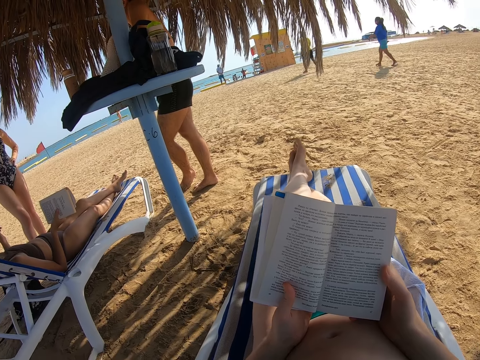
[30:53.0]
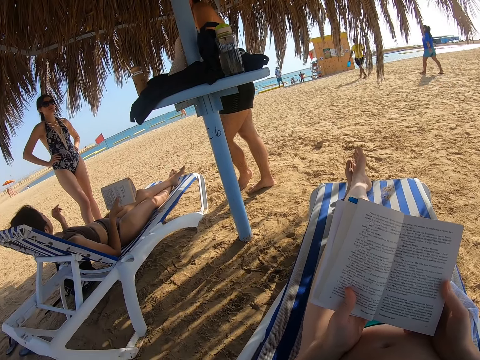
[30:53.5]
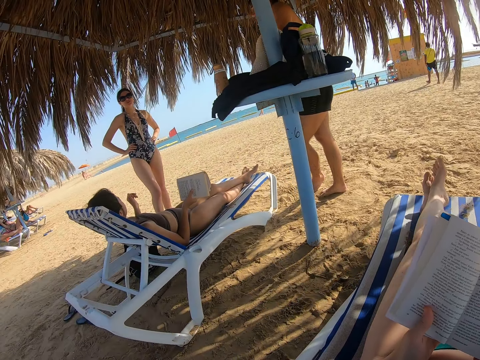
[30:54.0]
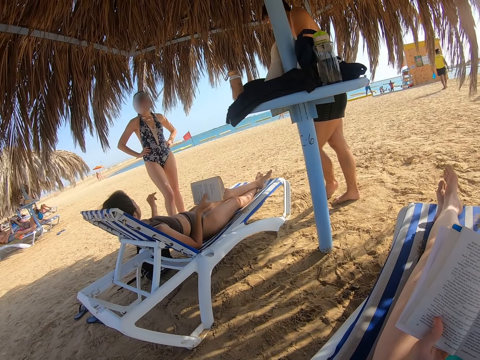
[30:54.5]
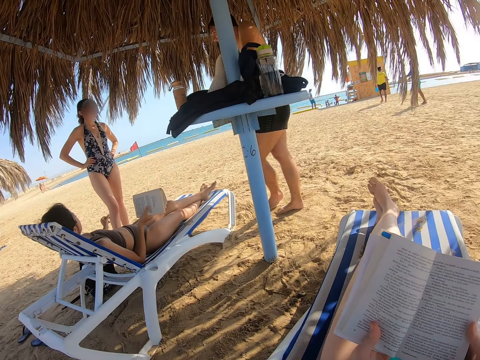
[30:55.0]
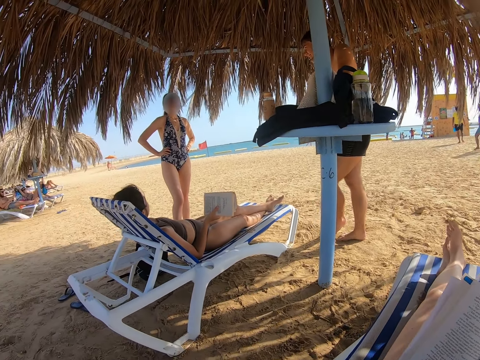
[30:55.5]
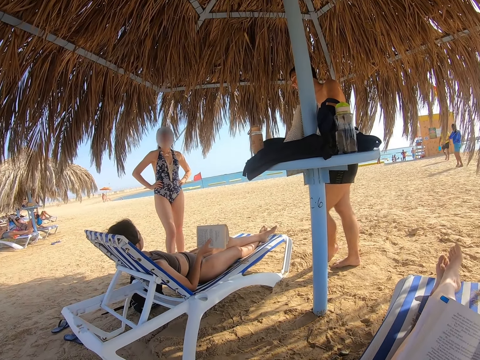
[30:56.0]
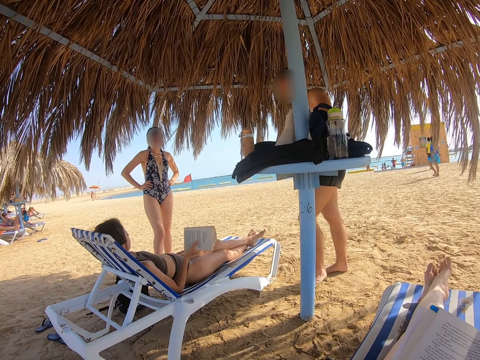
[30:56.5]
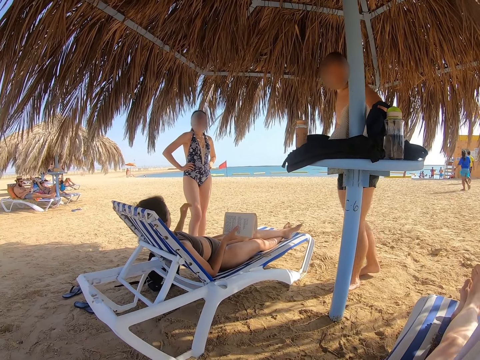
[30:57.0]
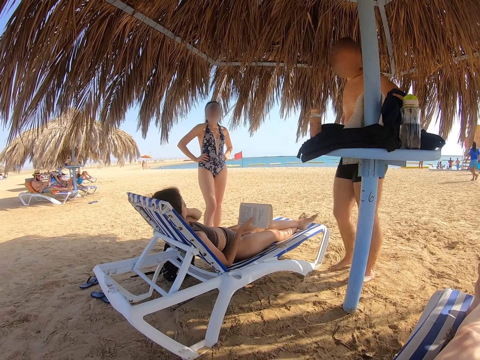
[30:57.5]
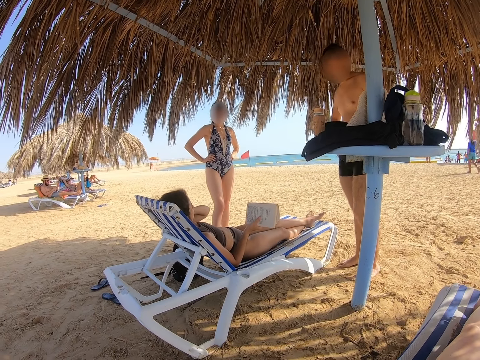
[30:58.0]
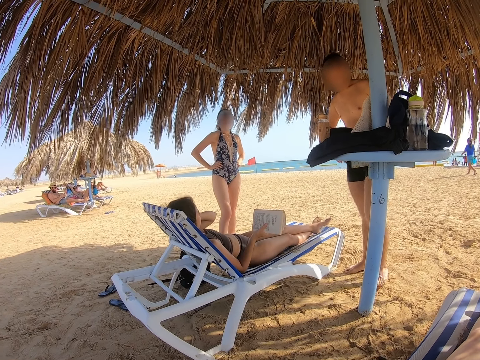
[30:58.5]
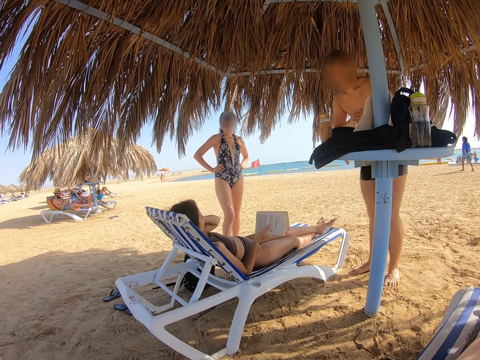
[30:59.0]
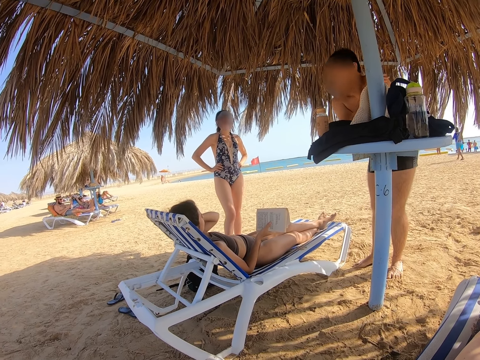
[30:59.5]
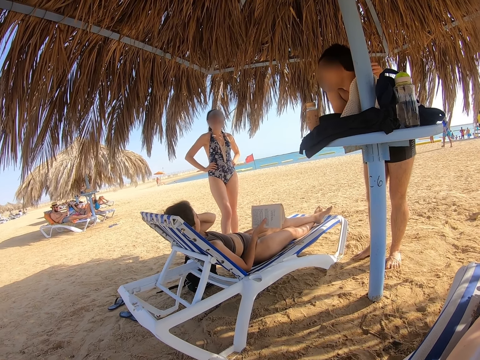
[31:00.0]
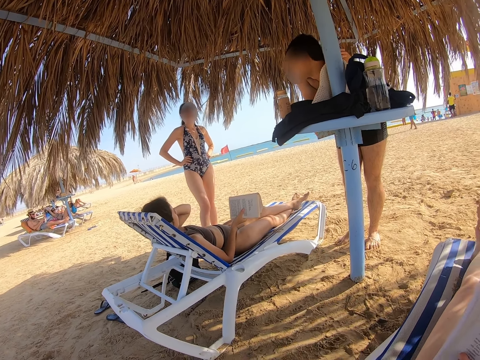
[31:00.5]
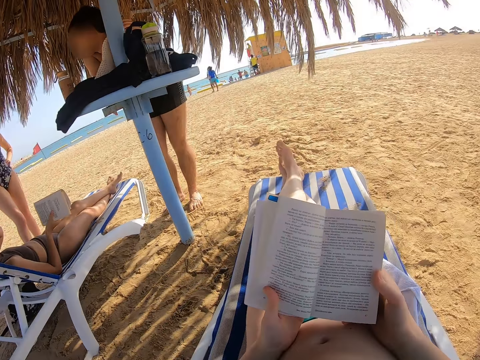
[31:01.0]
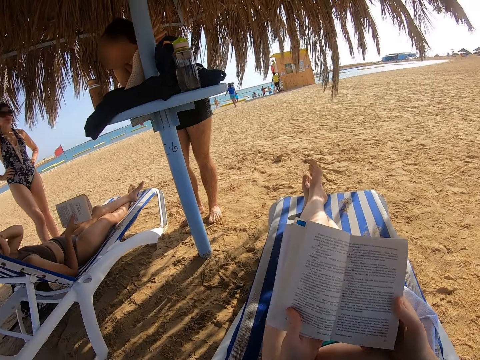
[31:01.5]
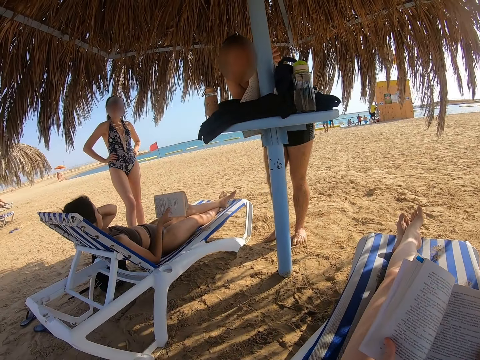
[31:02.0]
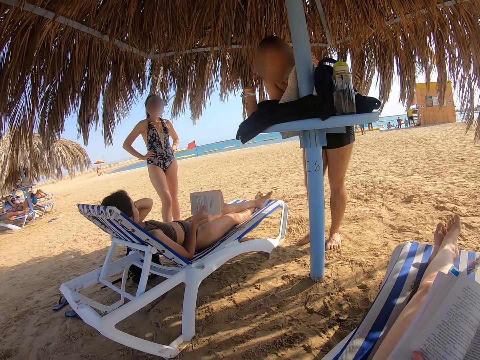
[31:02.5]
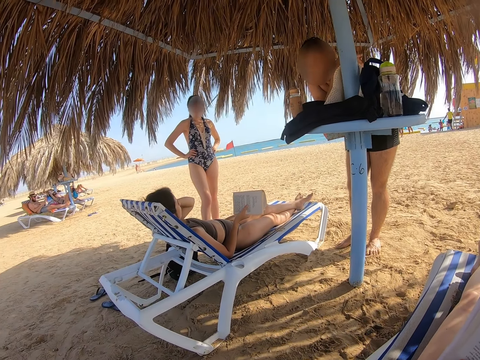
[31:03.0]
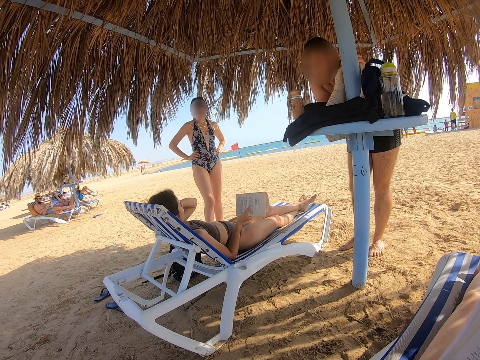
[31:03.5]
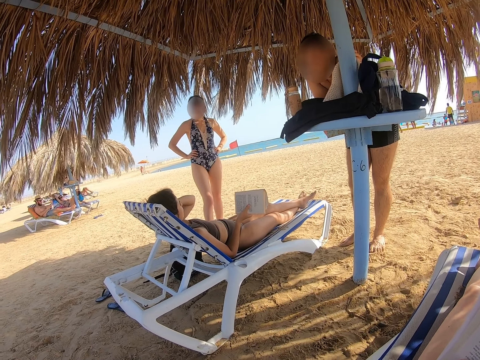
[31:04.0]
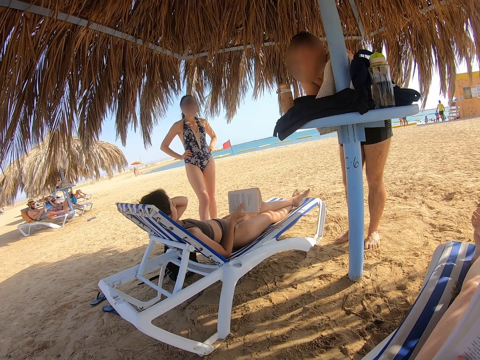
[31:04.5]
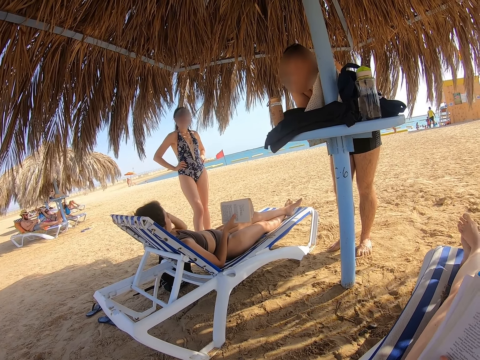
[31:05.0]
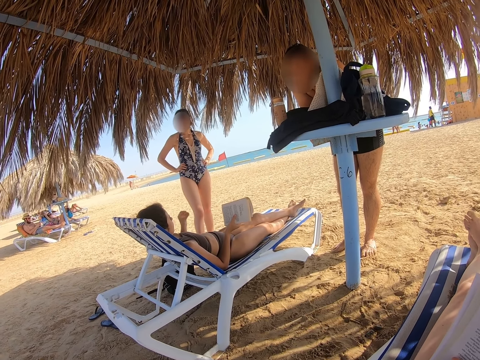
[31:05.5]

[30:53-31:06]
The camera wearer looks around. A lady moves the hand. Another lady scratches the neck. A man moves the legs. The camera wearer looks around. Another lady looks around.

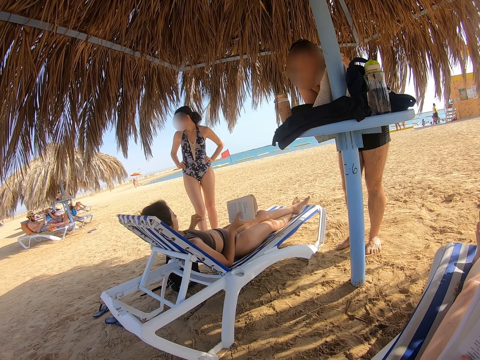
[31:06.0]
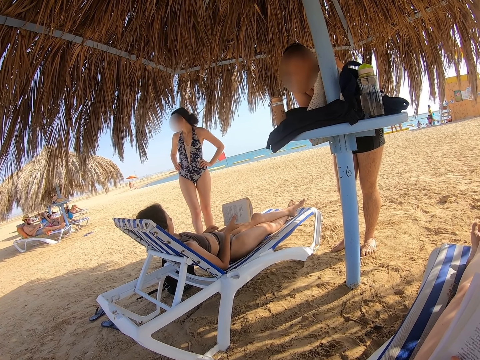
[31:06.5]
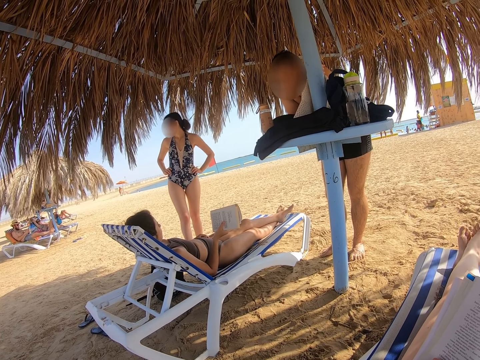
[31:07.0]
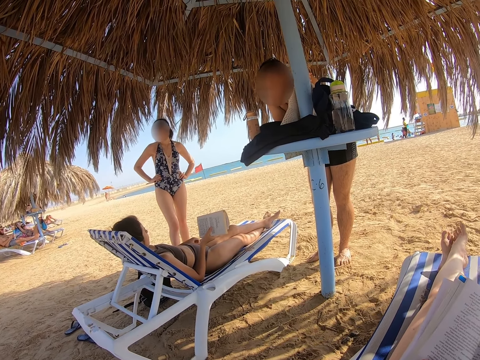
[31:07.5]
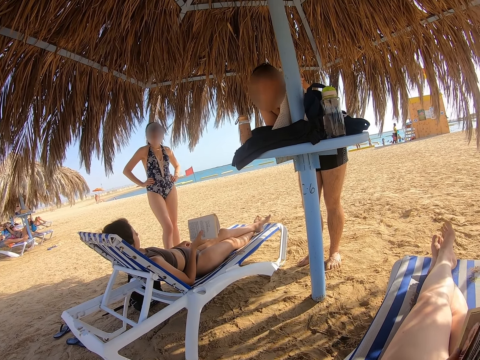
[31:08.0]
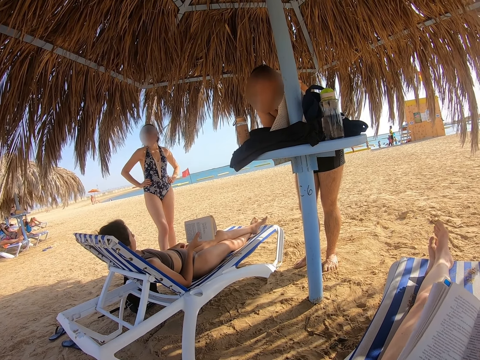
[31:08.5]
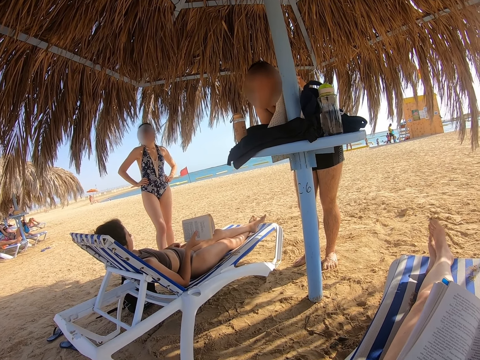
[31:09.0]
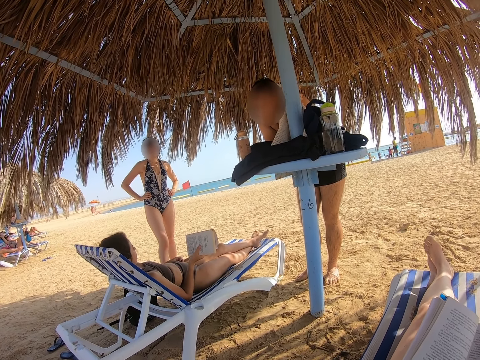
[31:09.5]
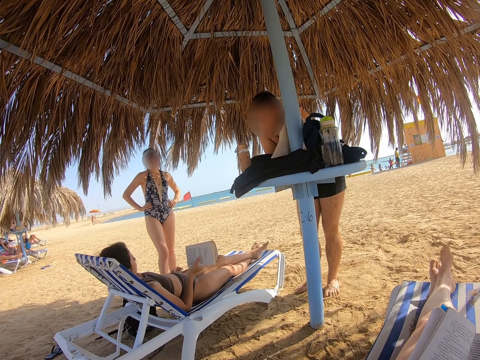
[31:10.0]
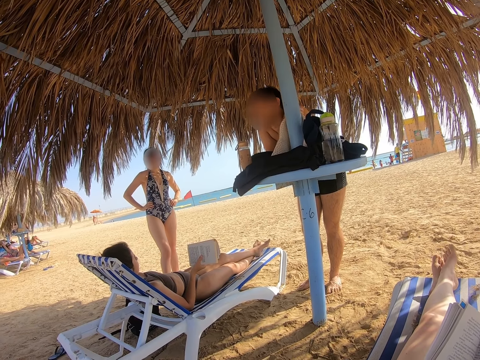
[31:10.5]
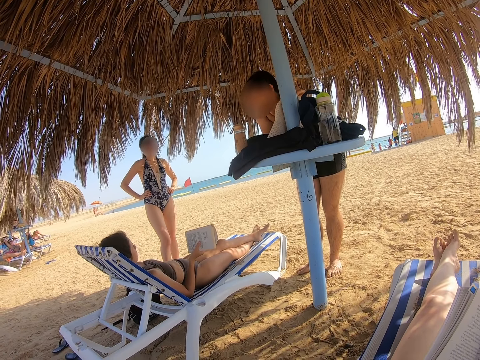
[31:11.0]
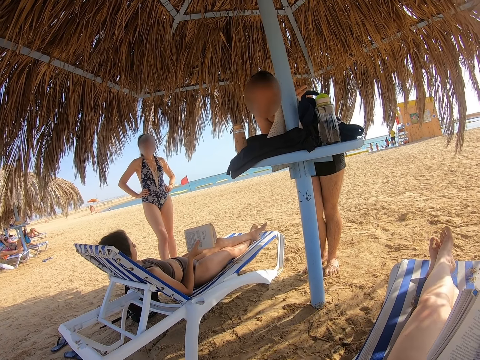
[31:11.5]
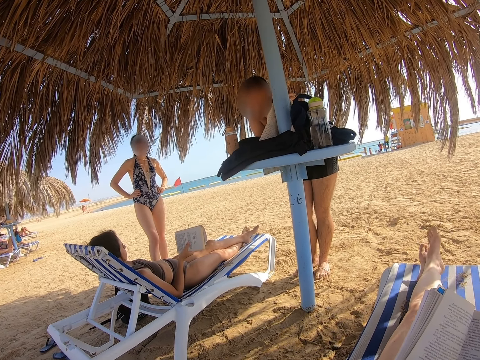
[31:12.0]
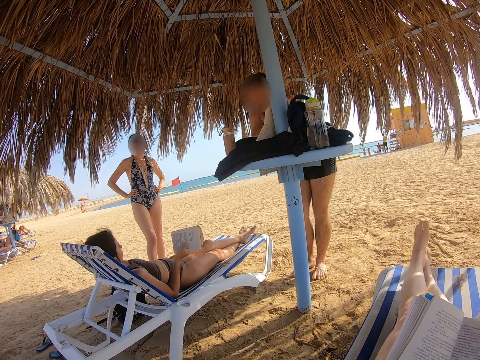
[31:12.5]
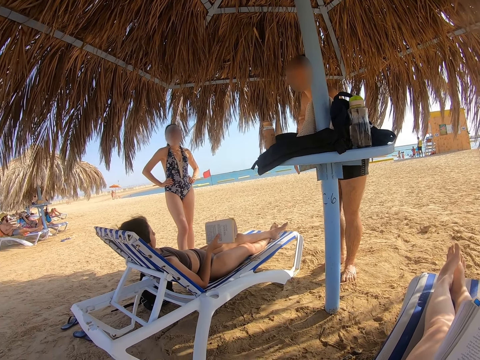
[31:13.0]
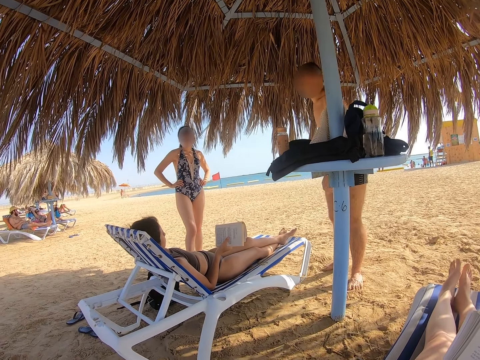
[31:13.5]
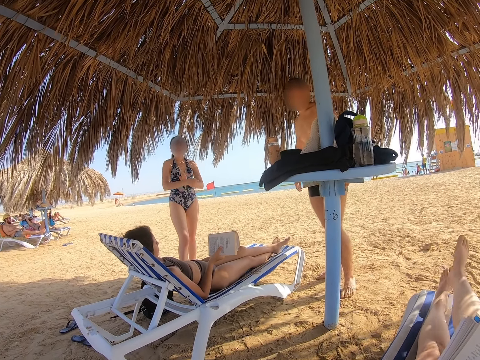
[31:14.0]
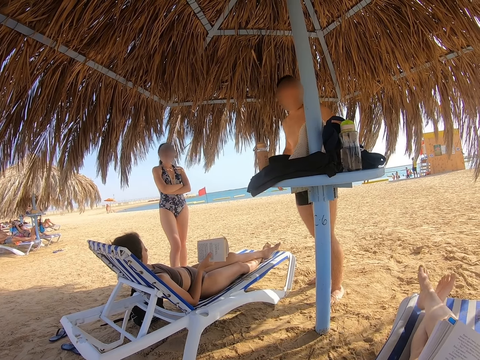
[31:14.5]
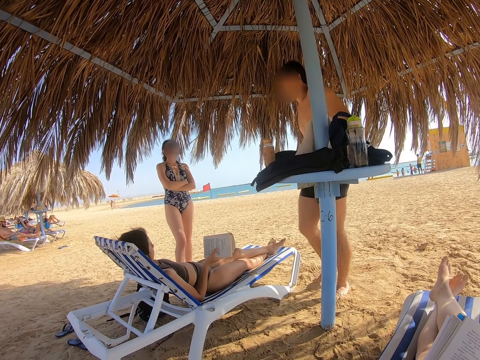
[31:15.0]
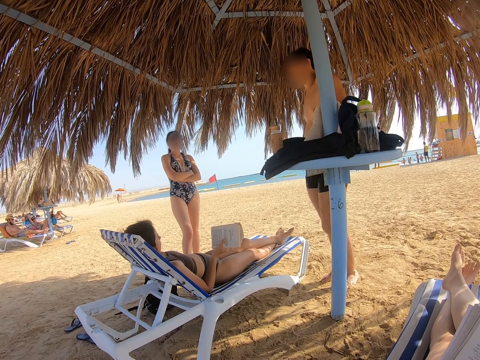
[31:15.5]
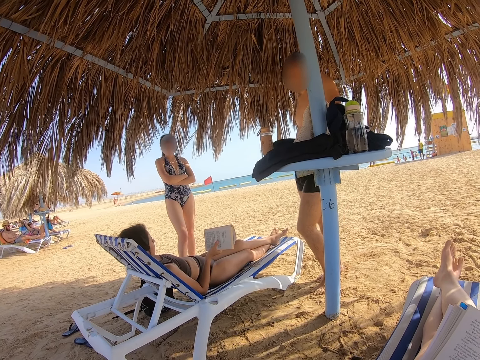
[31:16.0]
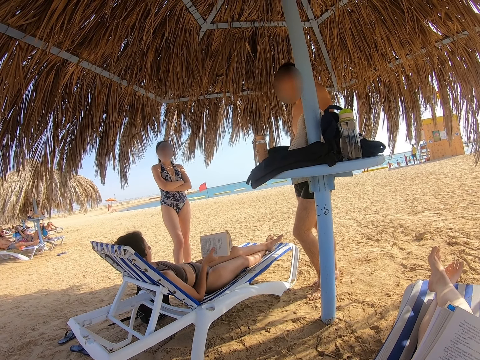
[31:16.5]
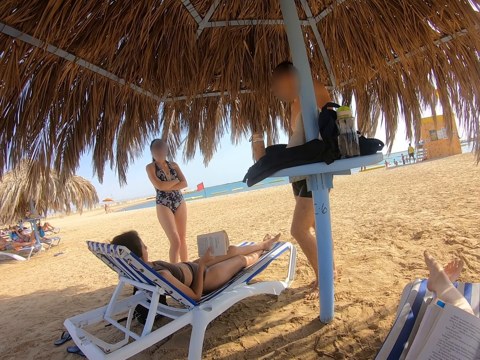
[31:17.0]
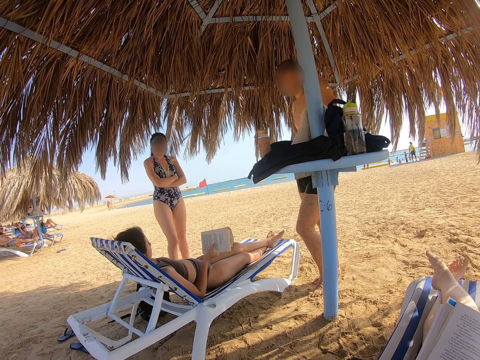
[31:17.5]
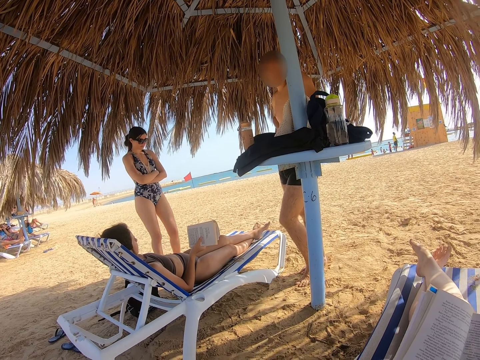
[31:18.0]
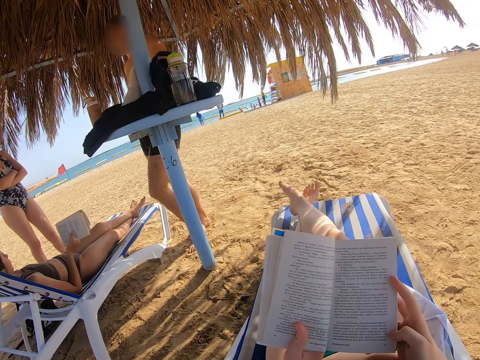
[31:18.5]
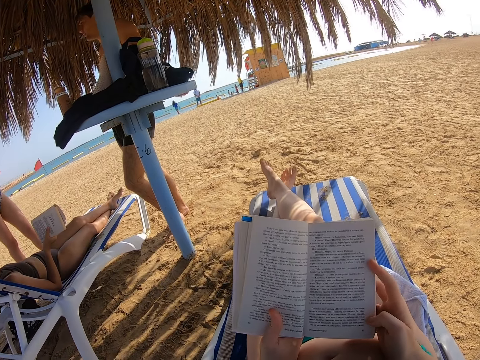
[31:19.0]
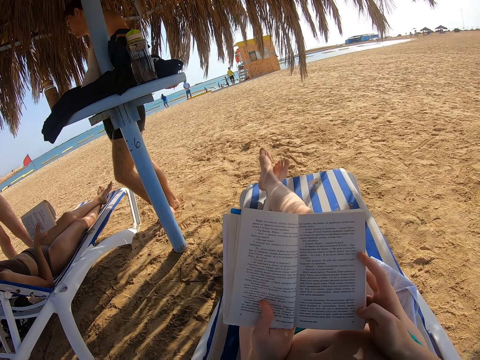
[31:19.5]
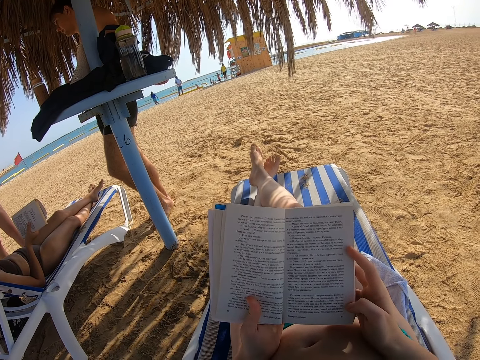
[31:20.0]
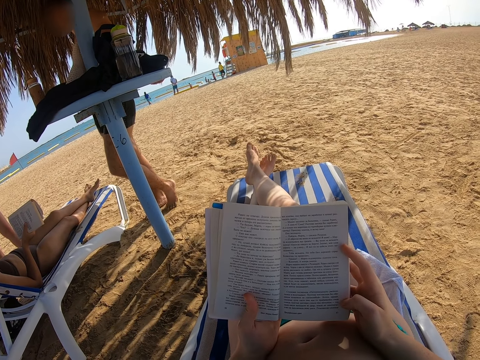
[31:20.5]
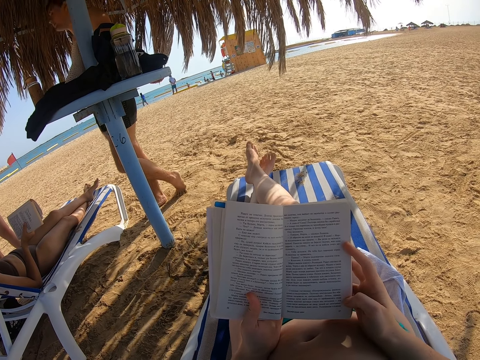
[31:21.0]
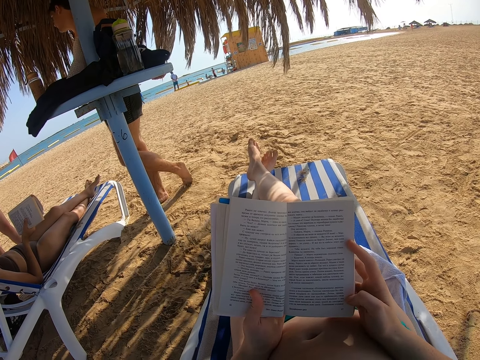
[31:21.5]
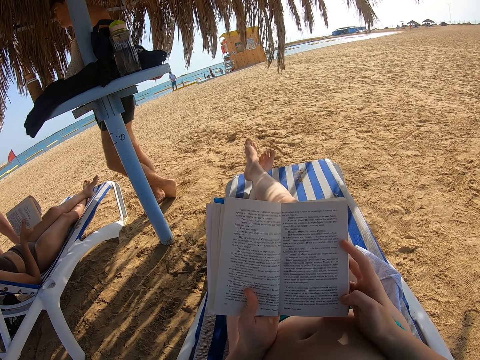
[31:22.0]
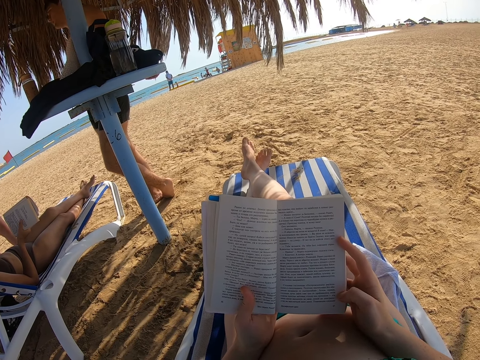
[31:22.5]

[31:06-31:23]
The camera wearer moves the book. They read the book. They move the legs. A man moves the legs. The camera wearer reads the book. The man moves the leg. The camera wearer reads the book.
